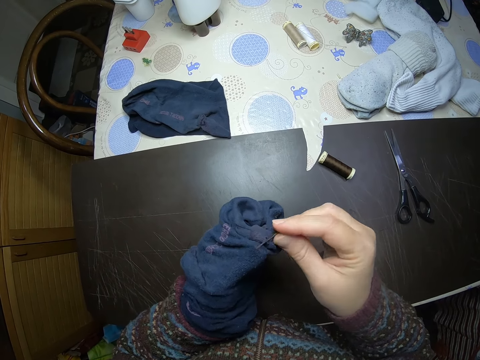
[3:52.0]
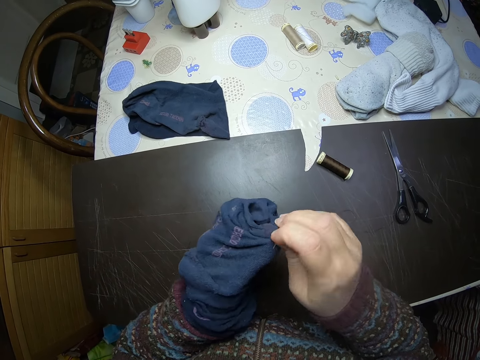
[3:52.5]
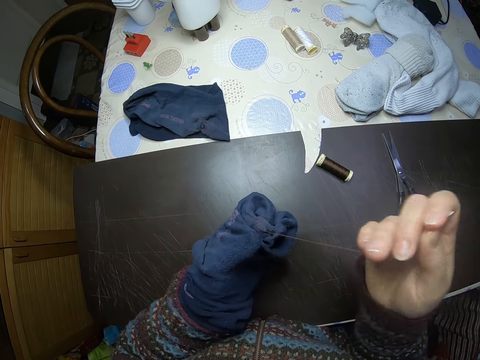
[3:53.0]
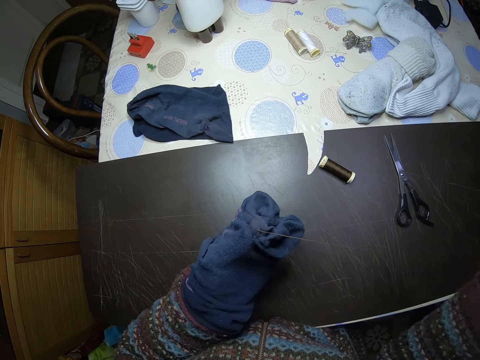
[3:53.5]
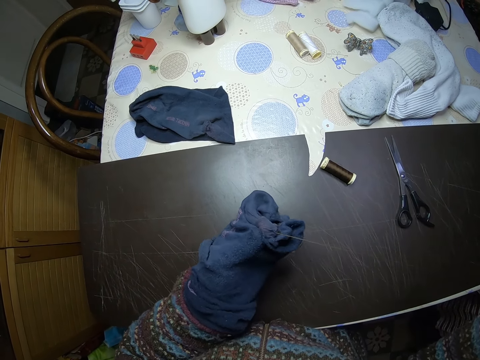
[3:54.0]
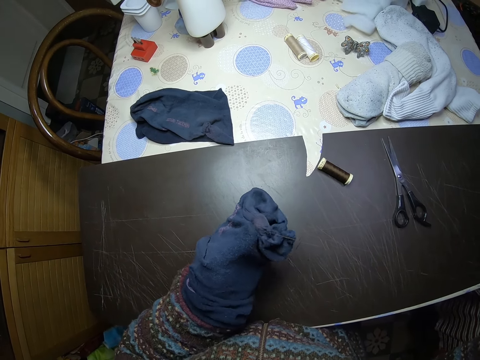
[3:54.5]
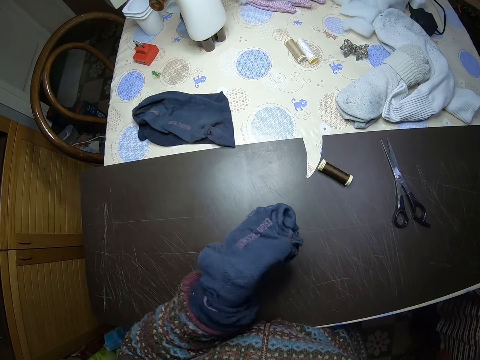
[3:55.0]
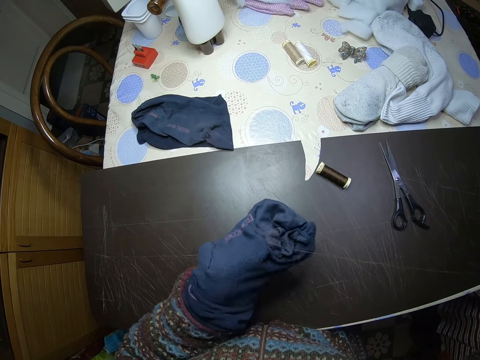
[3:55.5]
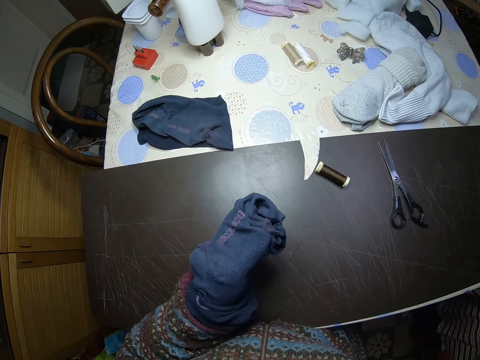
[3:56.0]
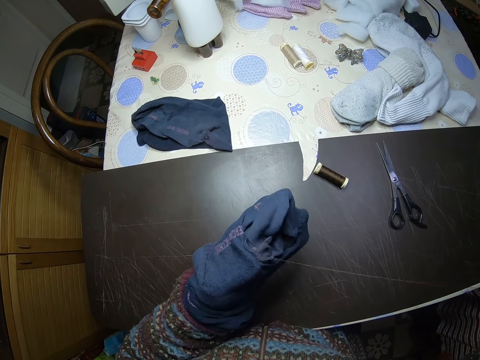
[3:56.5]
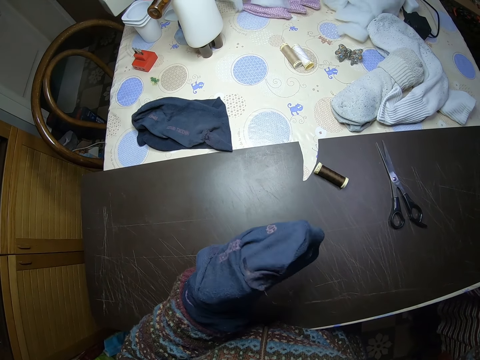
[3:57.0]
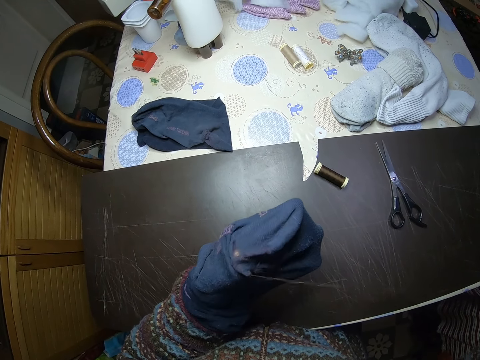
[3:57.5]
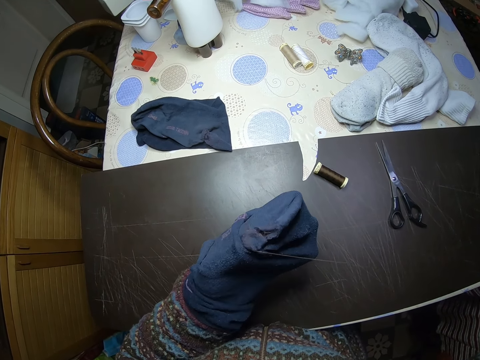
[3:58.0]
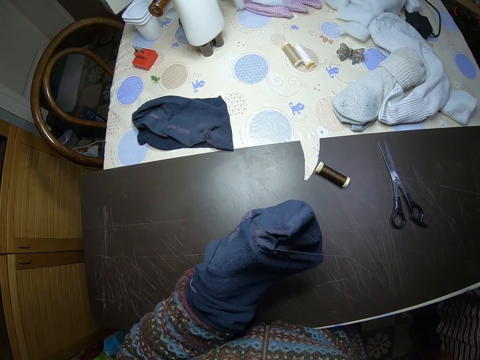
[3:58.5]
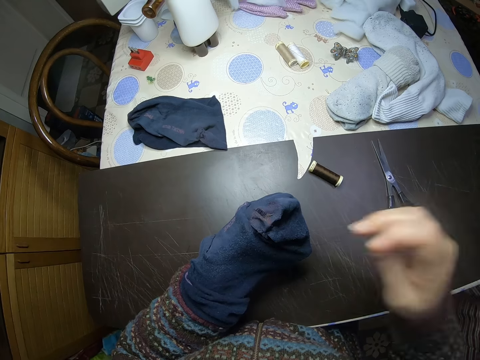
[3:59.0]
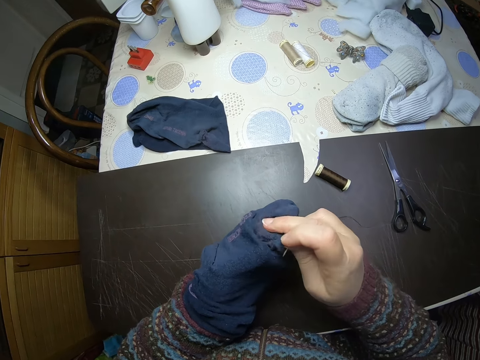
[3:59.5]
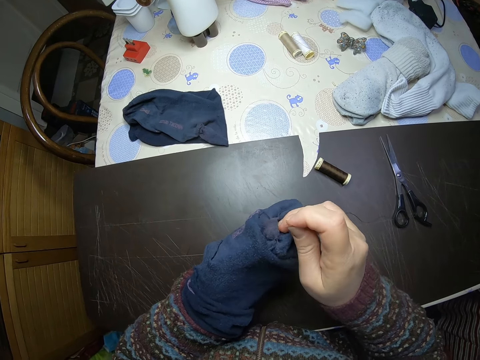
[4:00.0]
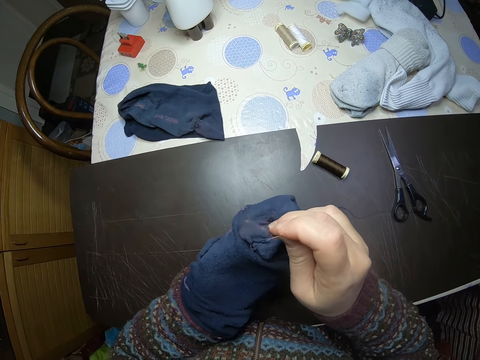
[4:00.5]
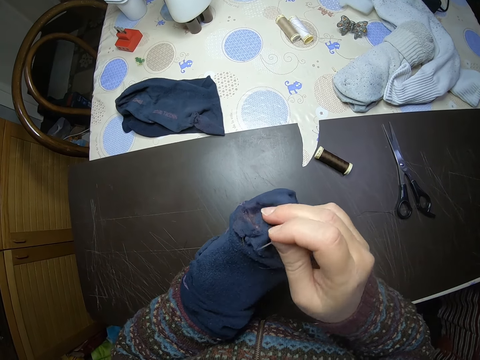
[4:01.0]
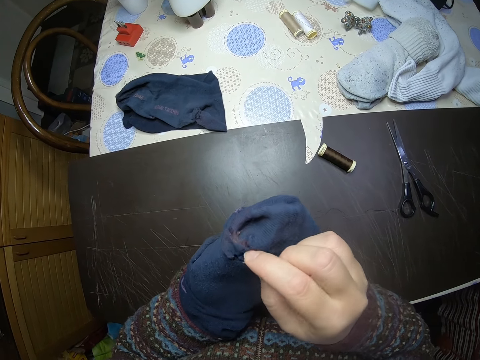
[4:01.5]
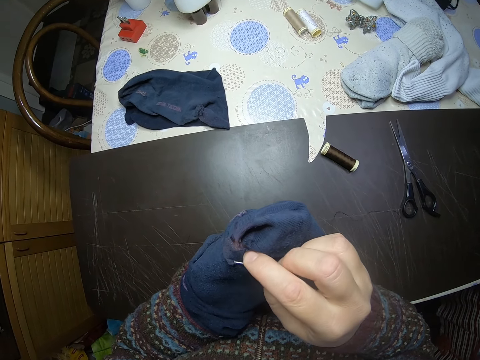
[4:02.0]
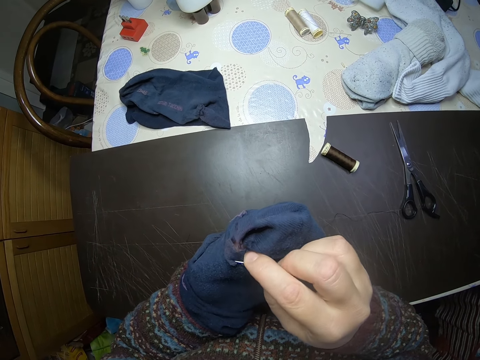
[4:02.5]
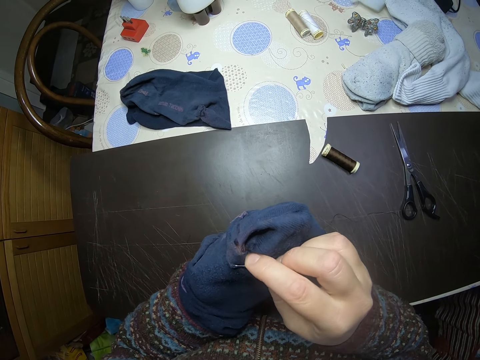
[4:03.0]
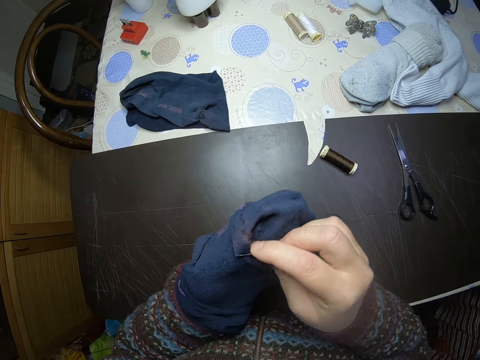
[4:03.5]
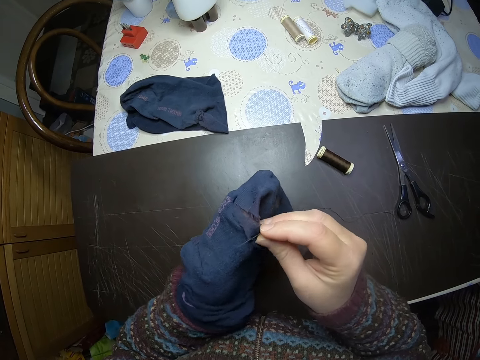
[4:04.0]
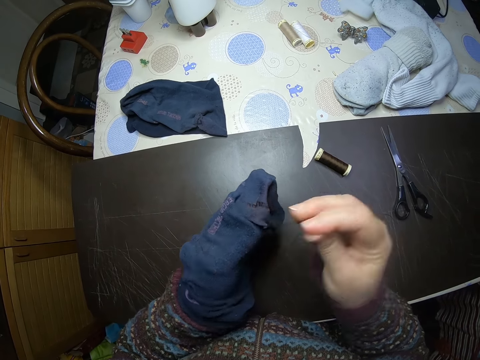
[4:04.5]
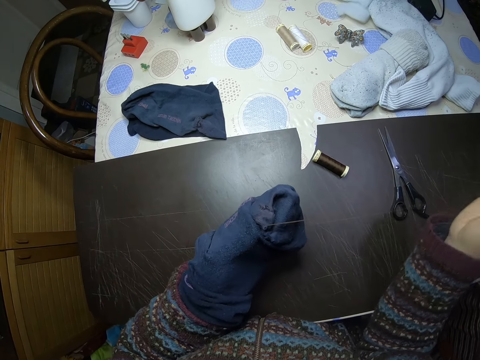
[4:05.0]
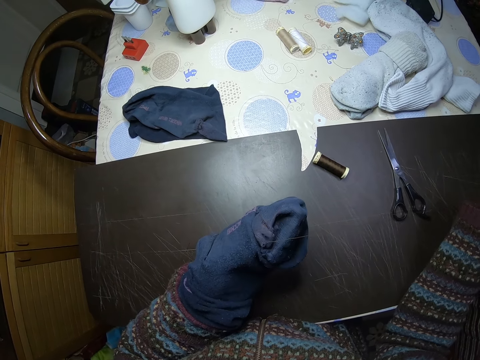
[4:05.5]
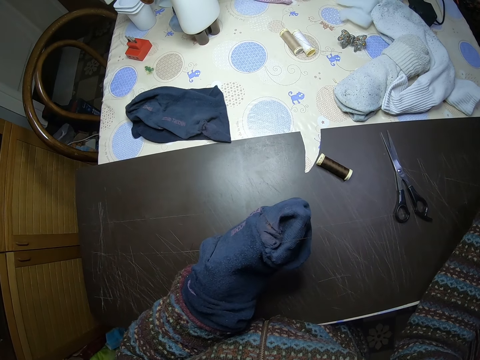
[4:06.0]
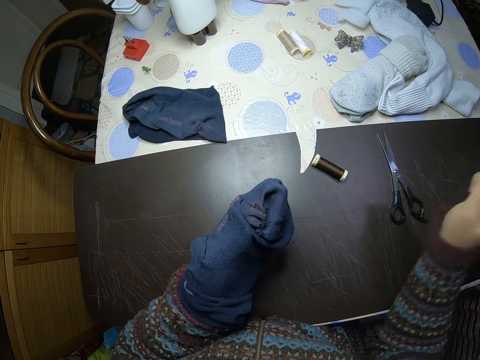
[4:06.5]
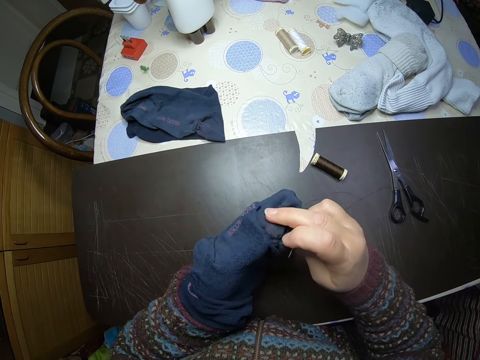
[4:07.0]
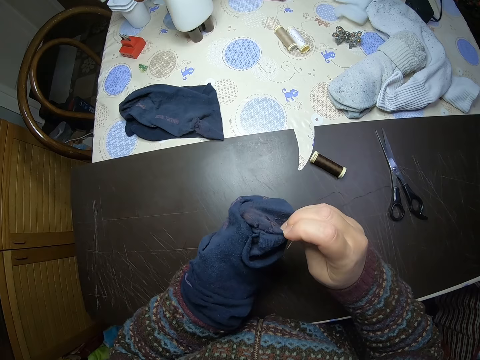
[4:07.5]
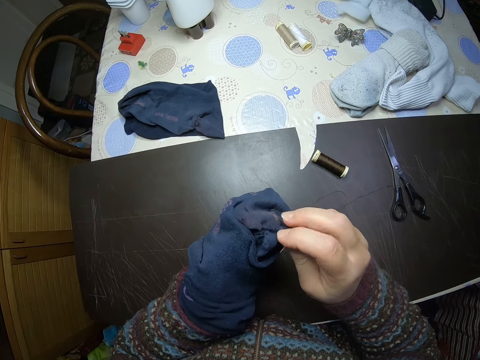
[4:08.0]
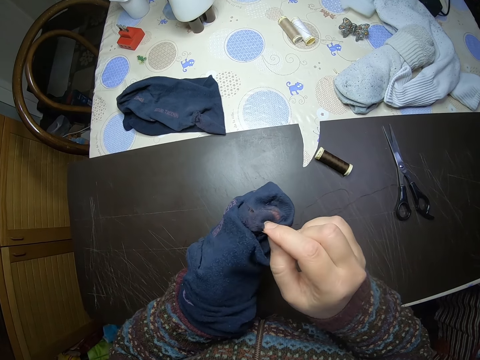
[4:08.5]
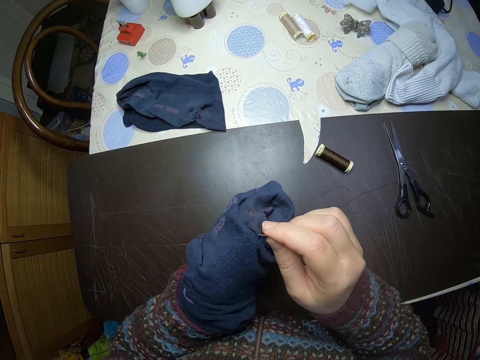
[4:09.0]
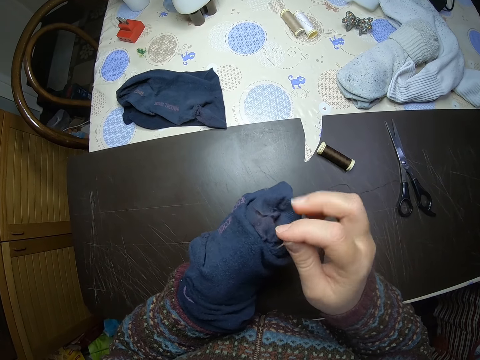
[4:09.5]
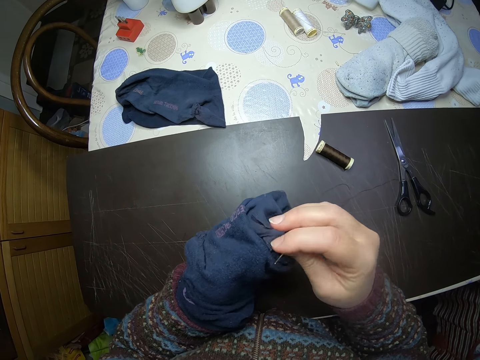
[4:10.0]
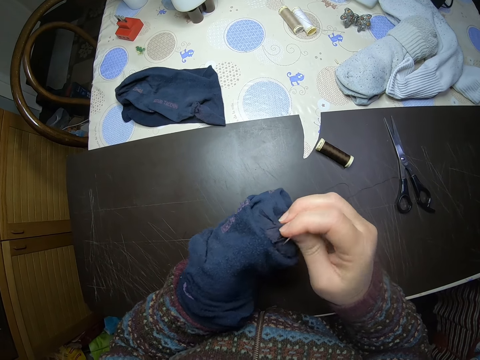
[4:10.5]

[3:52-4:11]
The camera wearer adjusts her left hand inside the sock. She pulls the thread. She adjusts the socks on her hand. She sews the torn sock with the needle in her right hand. She adjusts the socks on her hand.

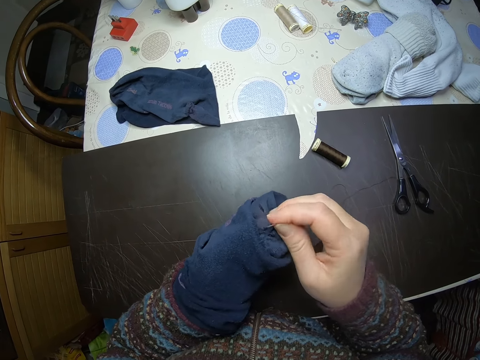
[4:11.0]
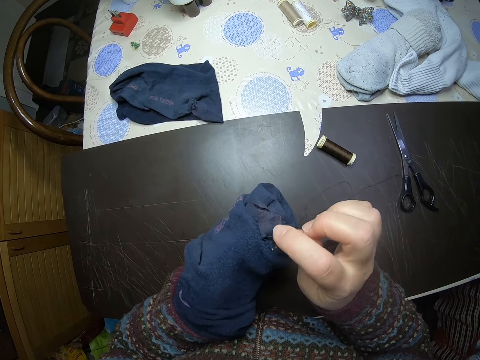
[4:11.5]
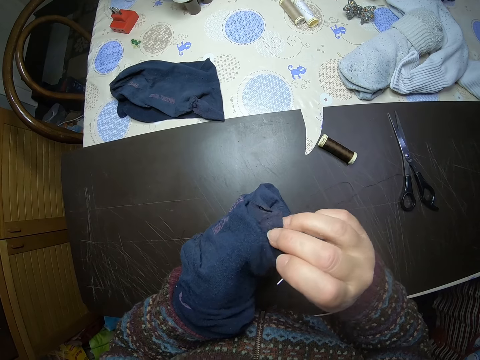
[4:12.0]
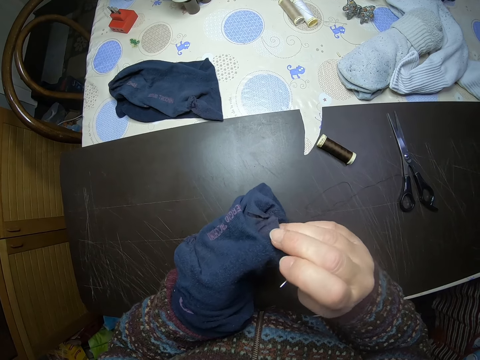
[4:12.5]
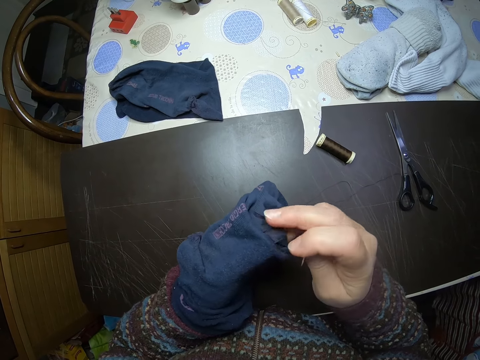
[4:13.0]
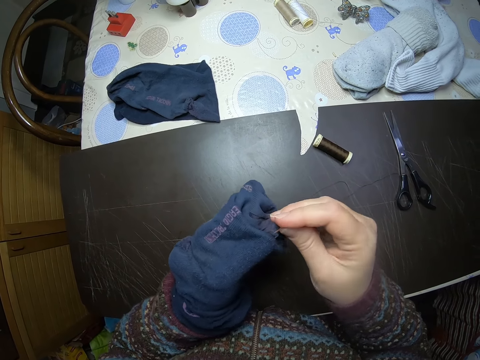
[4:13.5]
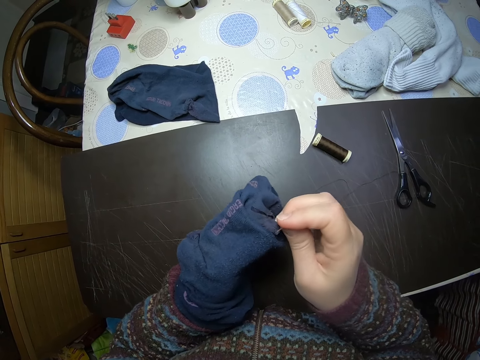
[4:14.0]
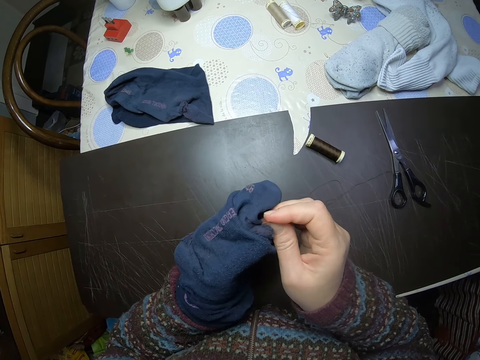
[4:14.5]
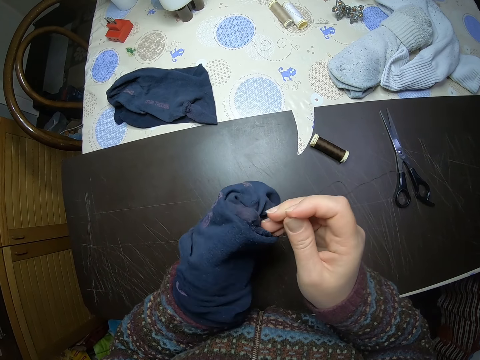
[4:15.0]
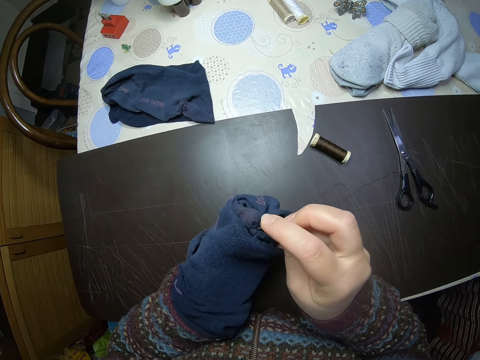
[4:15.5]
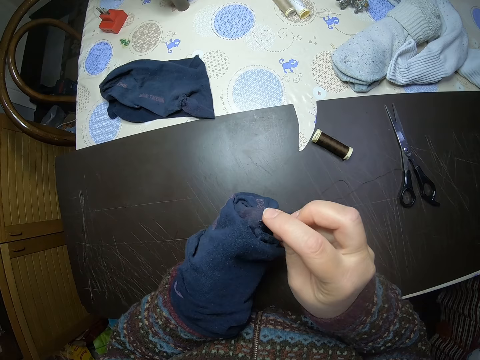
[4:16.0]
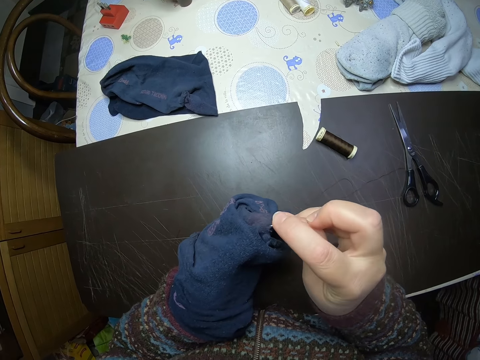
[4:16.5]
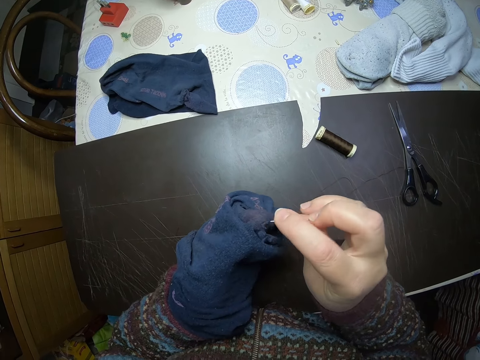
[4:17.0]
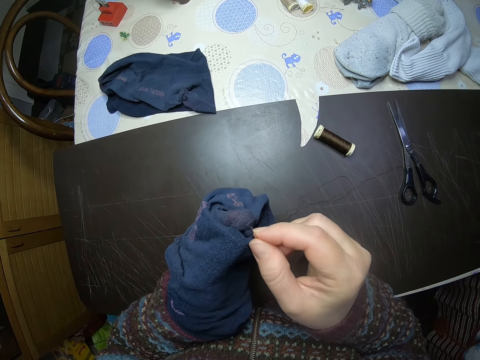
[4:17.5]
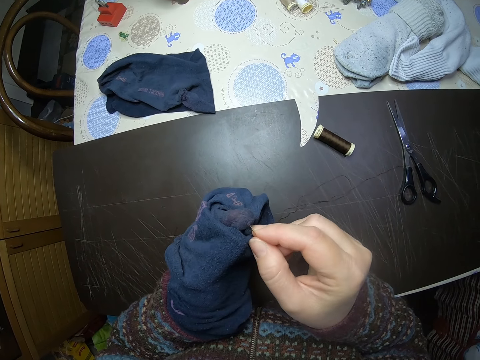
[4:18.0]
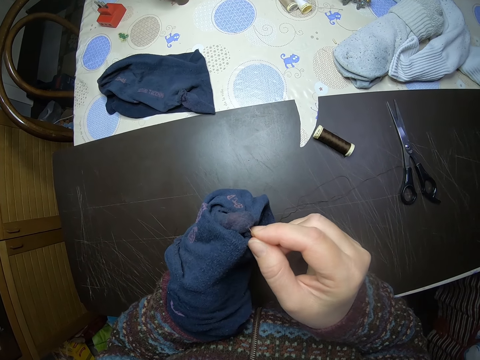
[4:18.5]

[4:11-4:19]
The camera wearer sews the torn sock with the needle in her right hand.
